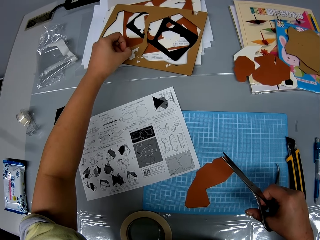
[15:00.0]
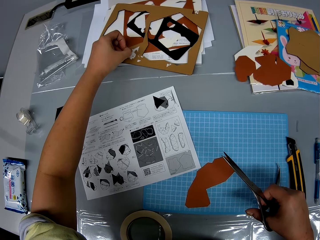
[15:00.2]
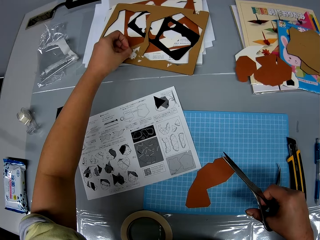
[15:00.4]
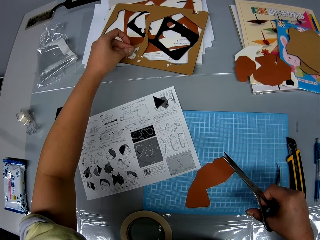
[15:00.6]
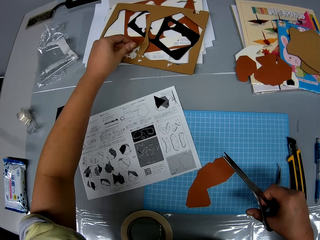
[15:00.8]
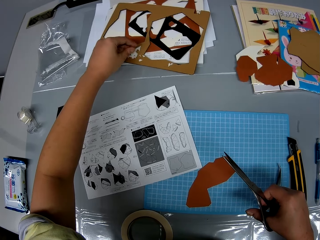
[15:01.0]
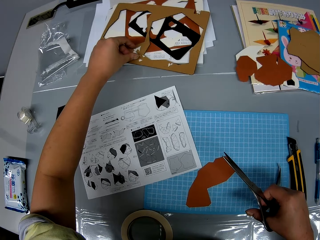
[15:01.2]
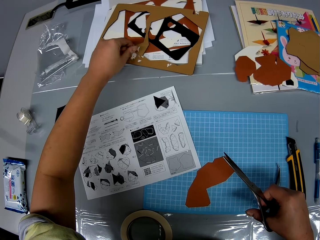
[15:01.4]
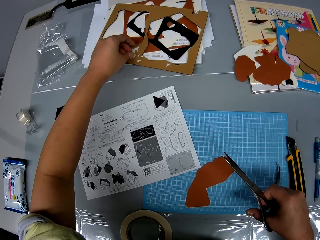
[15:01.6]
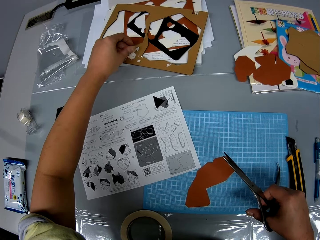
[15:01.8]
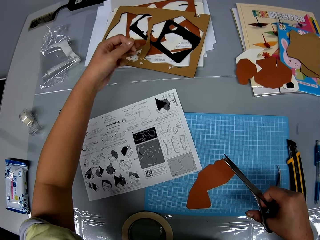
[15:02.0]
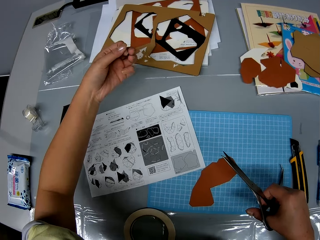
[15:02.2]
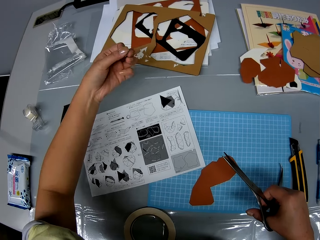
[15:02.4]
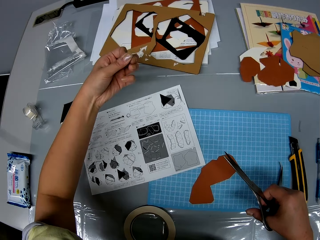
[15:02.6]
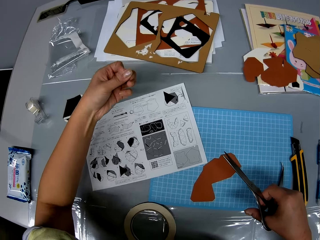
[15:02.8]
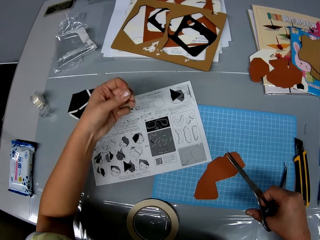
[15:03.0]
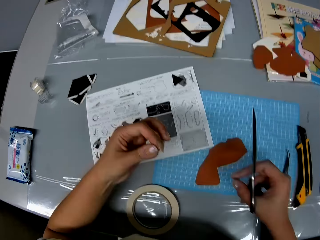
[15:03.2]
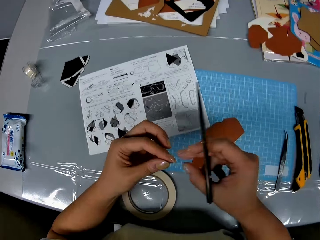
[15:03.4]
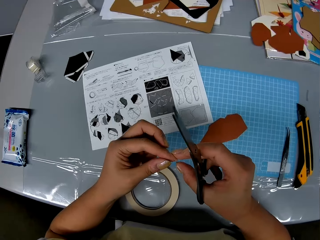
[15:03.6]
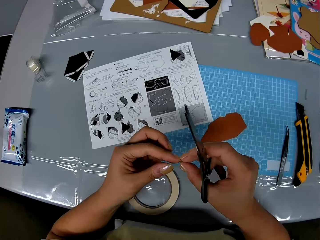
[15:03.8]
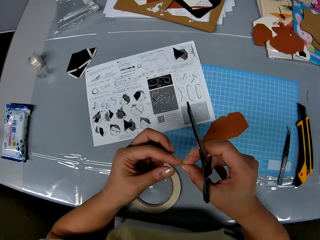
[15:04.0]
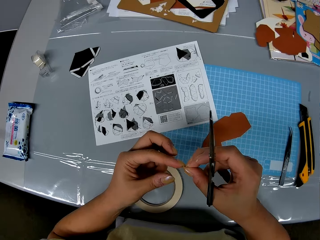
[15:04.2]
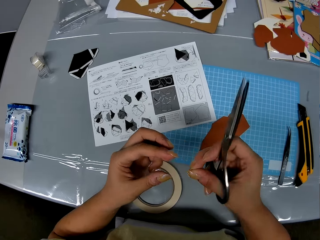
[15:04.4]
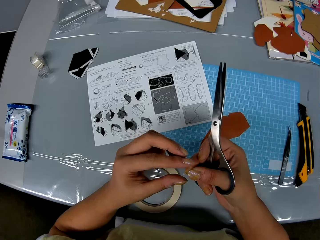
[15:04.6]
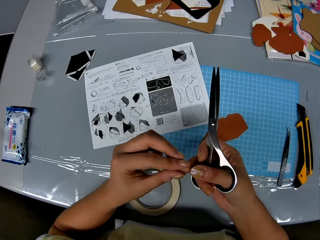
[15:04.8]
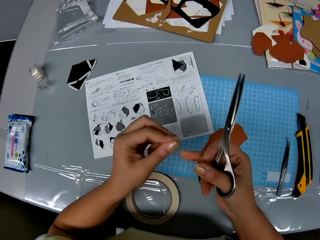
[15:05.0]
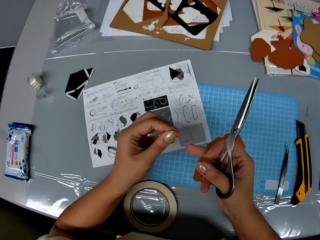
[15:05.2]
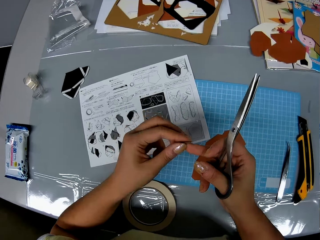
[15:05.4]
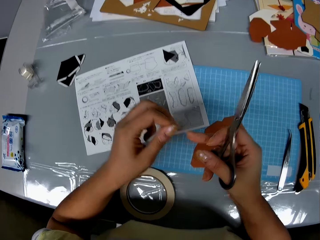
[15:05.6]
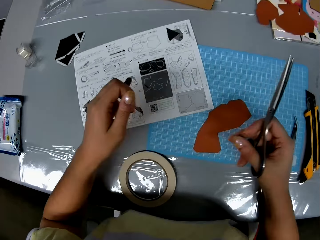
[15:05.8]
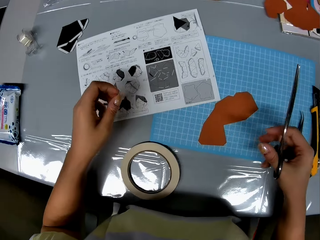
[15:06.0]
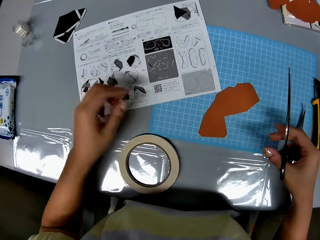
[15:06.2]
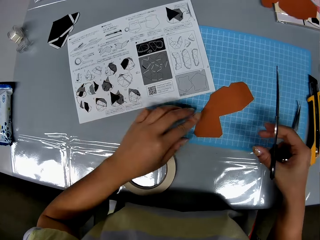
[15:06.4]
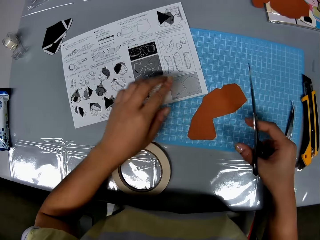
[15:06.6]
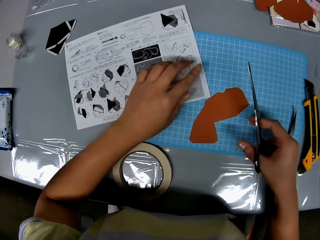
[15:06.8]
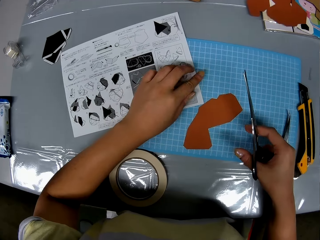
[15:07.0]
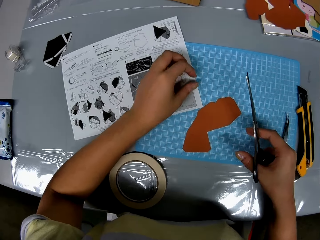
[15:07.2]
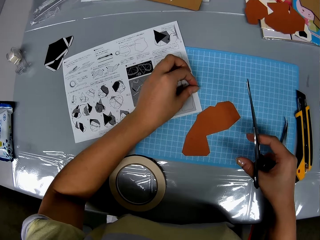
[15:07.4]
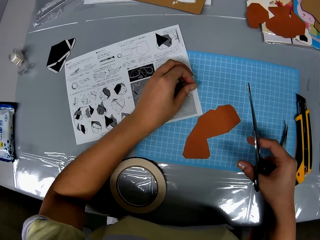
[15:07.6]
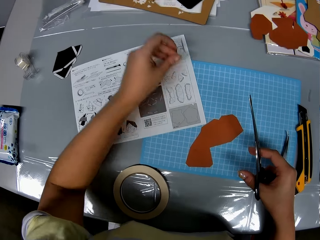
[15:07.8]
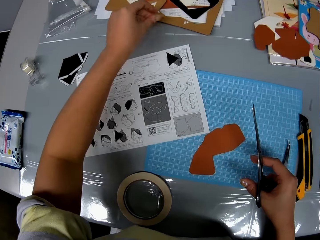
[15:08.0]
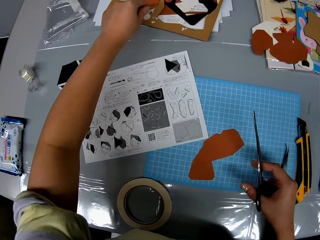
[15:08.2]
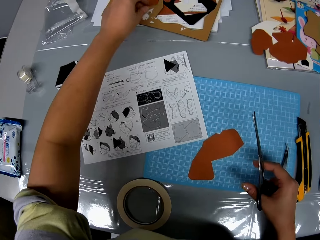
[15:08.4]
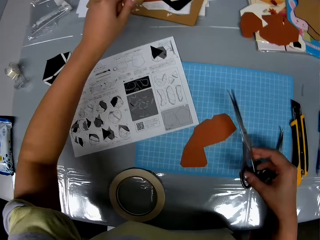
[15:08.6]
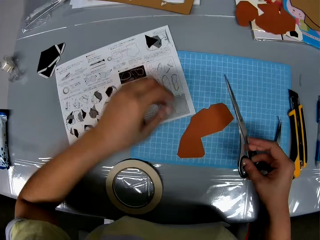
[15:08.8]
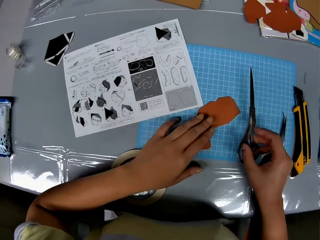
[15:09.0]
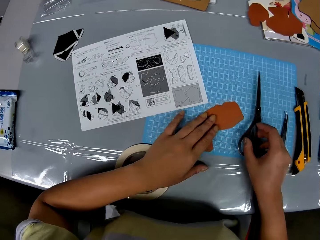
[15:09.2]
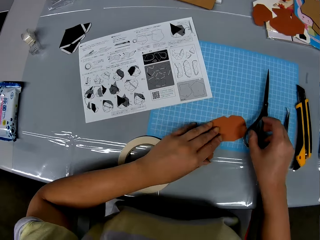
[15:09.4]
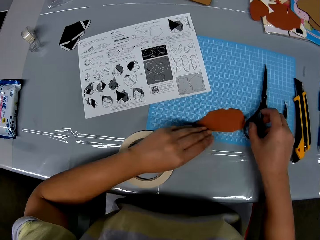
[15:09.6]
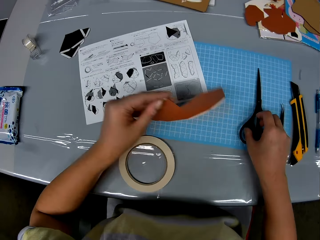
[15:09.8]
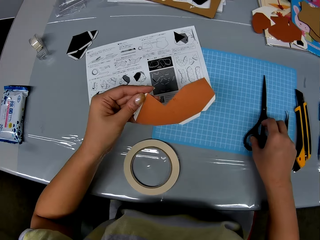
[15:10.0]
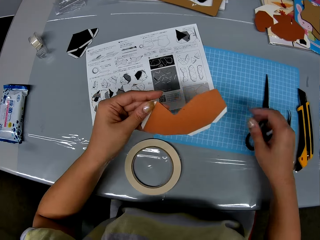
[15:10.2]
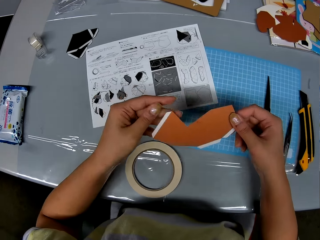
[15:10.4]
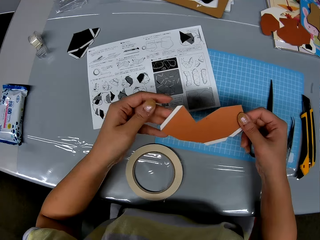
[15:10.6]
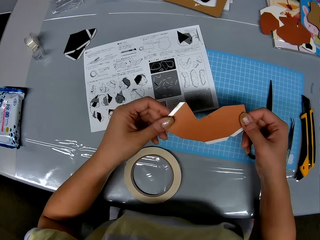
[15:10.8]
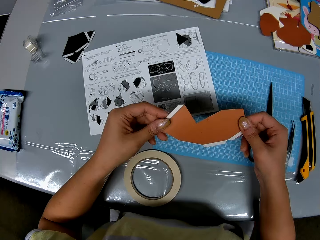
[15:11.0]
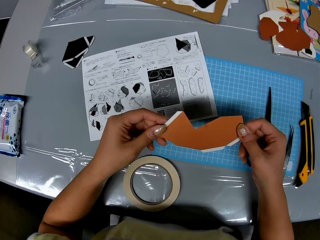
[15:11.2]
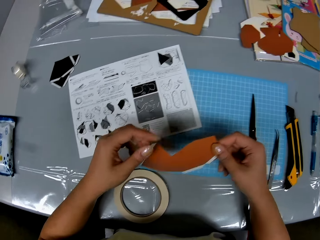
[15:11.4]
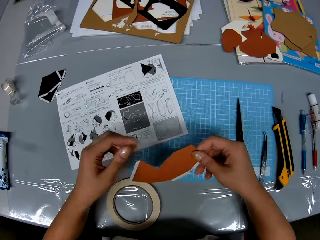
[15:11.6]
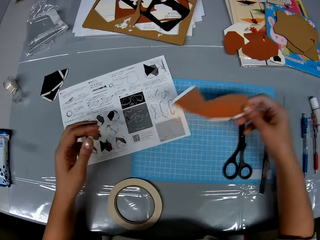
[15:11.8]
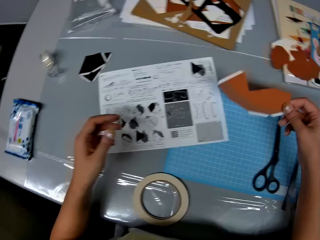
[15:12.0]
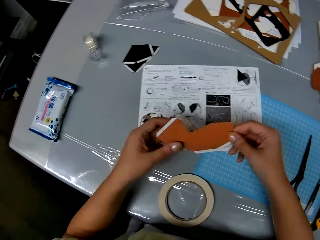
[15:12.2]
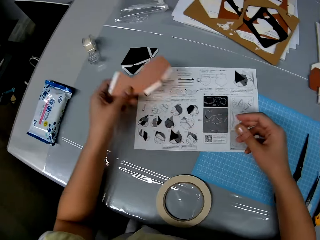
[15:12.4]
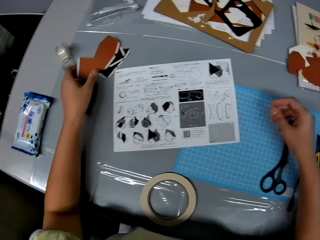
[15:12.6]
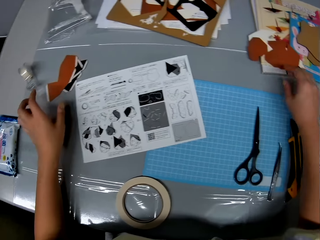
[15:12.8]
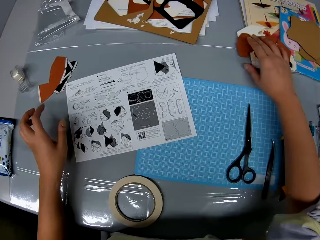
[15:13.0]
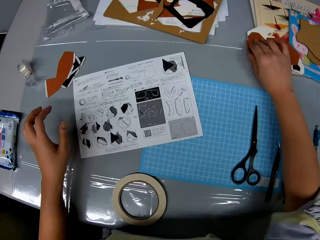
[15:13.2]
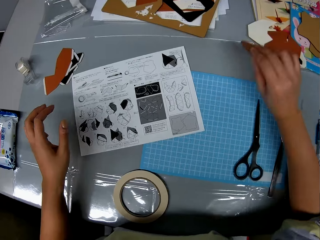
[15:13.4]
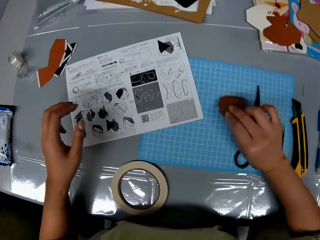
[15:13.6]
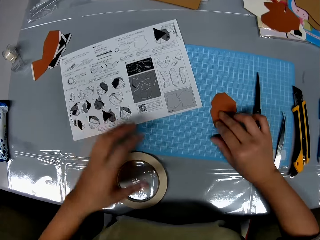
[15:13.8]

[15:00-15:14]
The camera wearer rubs her hands together. She wipes her fingers. She picks up a strip of cellophane tape from the cutting sheet with her left hand. She drops the strip on the cardboard. She picks up the piece of paper or model paper from the cutting sheet with her left hand. She drops the scissors on the cutting sheet with her right hand. She rubs the piece of paper with both hands. She holds the model paper with both hands. She holds the model paper with one hand. She holds the model paper with the other hand. She drops the piece of paper on another piece of paper on the table with her left hand. She picks up a piece of paper from the table with her right hand.

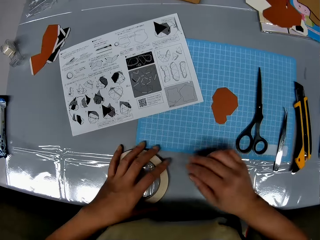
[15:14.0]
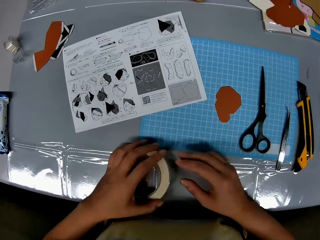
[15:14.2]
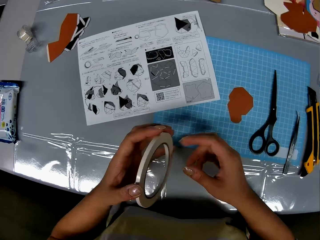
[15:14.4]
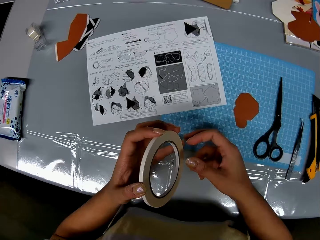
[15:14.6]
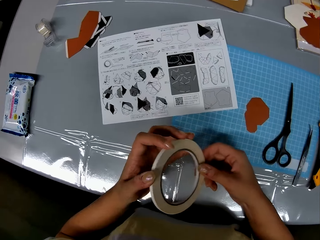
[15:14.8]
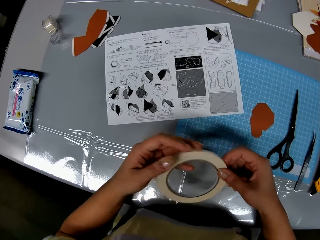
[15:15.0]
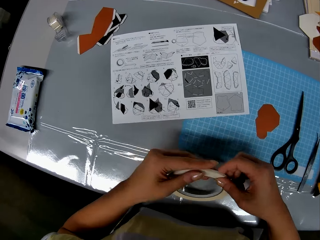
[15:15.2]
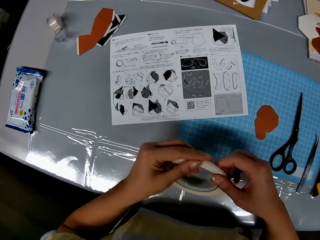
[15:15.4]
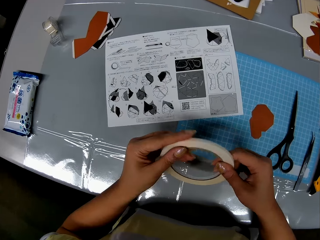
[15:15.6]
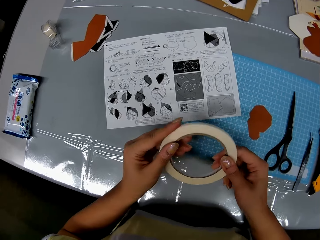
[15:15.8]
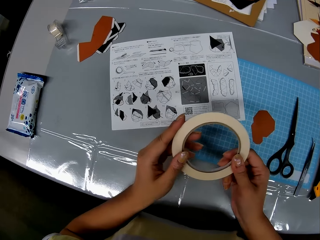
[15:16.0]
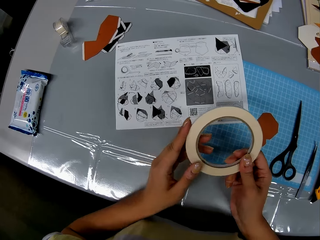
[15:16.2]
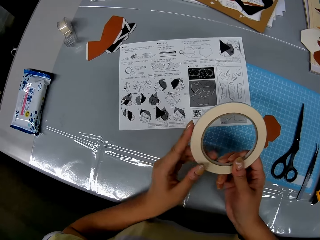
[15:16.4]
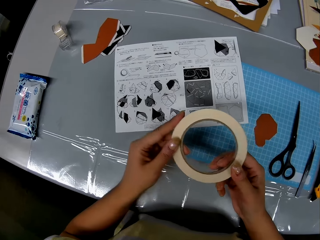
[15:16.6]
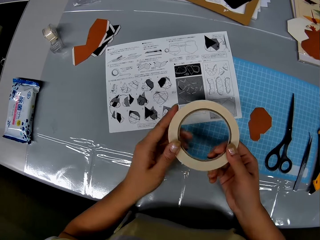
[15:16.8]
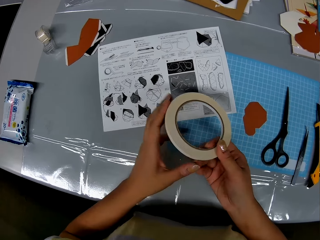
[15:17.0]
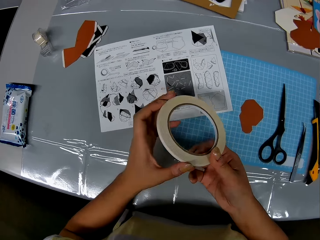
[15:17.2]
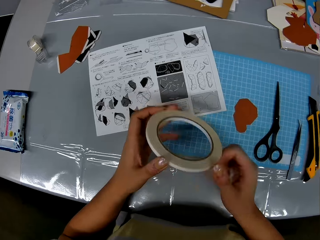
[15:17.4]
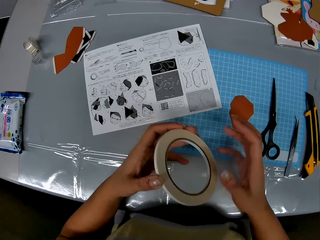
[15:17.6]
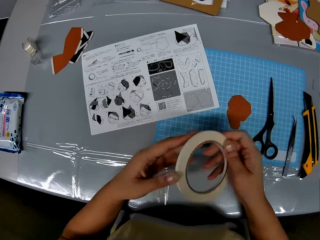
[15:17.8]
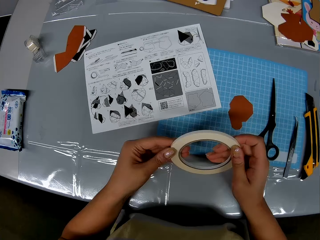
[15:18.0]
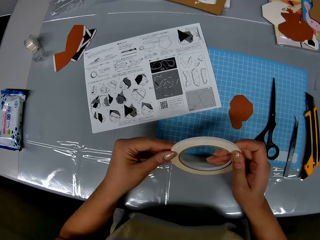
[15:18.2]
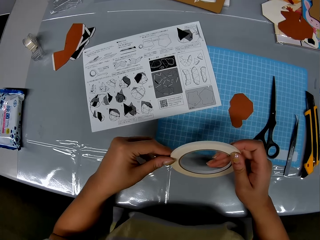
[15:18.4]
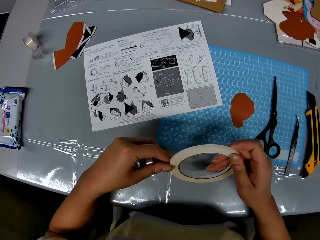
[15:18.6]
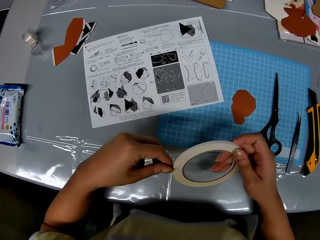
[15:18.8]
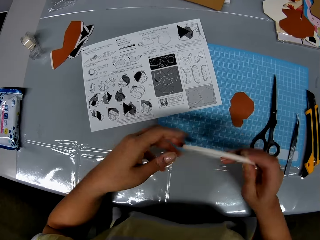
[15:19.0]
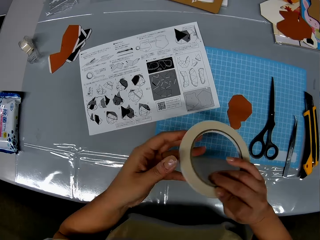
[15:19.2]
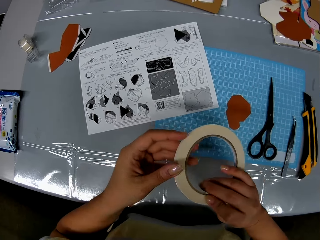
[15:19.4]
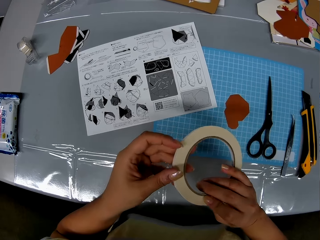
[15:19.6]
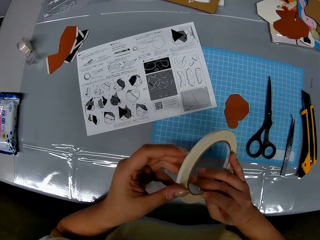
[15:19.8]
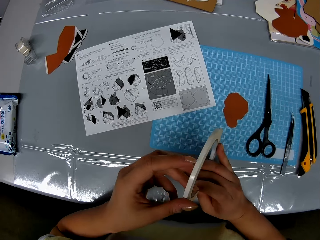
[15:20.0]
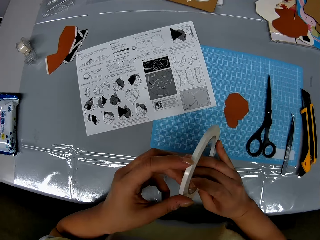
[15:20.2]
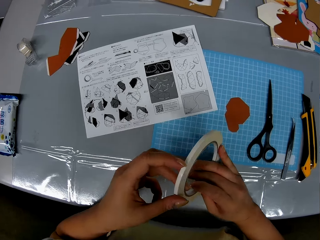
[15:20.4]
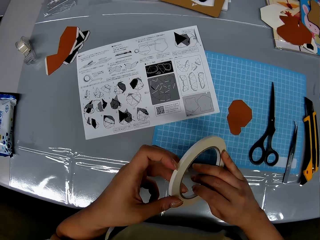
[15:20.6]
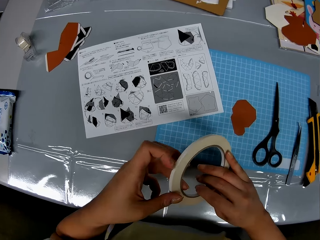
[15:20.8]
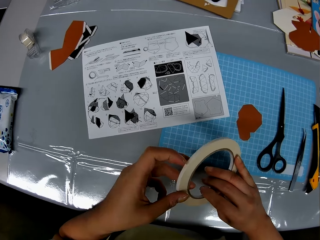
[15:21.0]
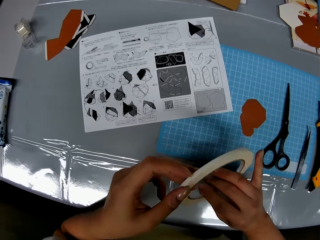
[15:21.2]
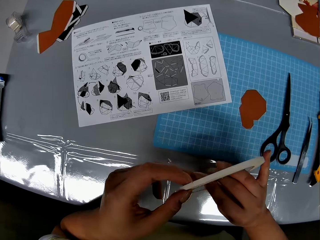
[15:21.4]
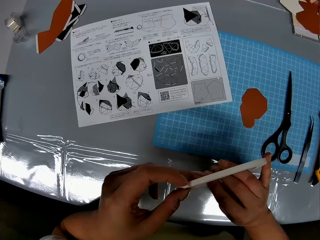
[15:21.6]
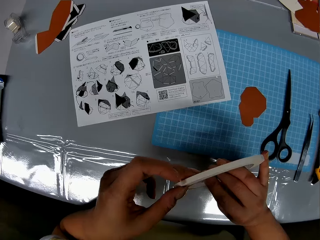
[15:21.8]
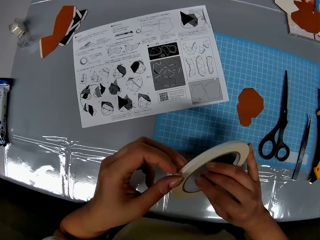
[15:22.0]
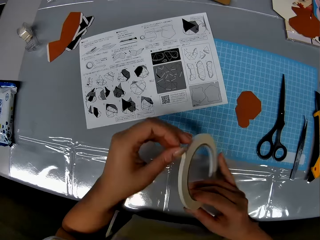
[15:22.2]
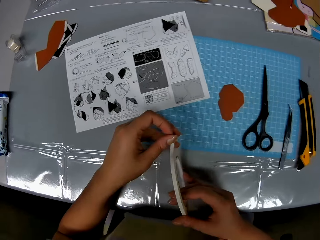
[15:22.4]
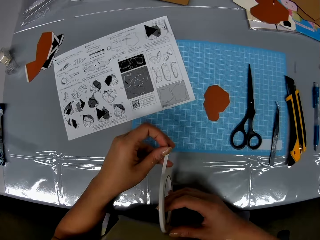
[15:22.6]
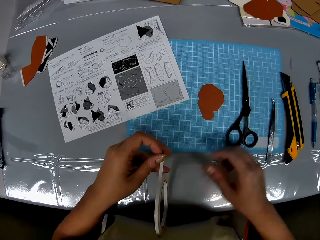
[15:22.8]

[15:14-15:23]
The camera wearer drops the piece of paper on the cutting sheet. She picks up the cellophane tape or masking tape with her left hand. She loosens the cellophane tape with both hands. She holds the masking tape with both hands.
